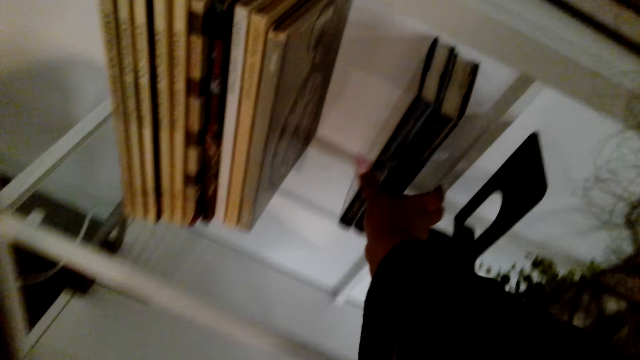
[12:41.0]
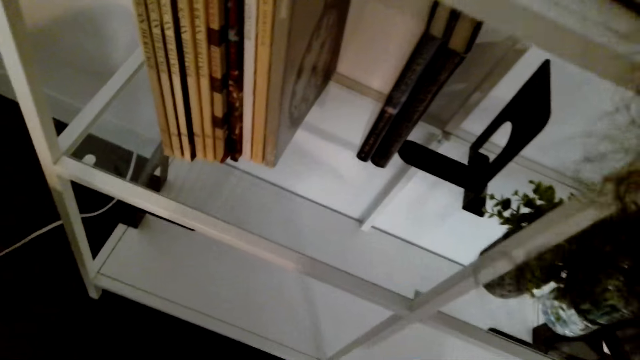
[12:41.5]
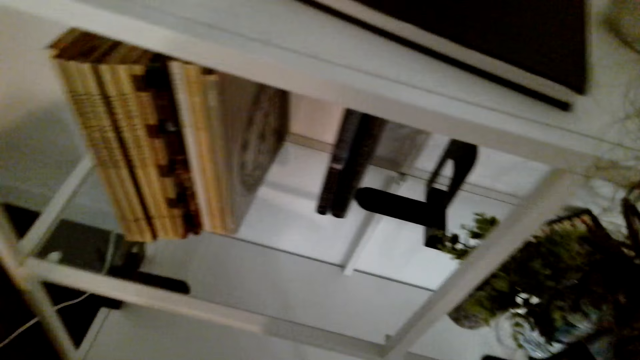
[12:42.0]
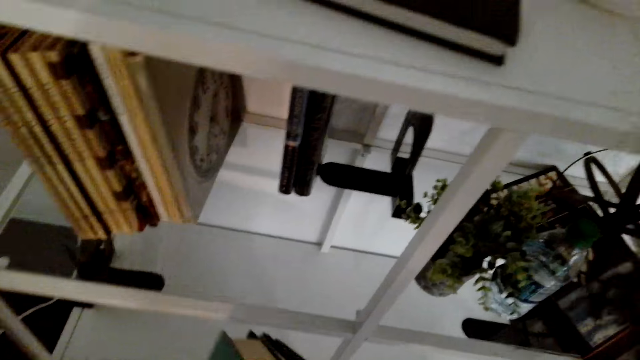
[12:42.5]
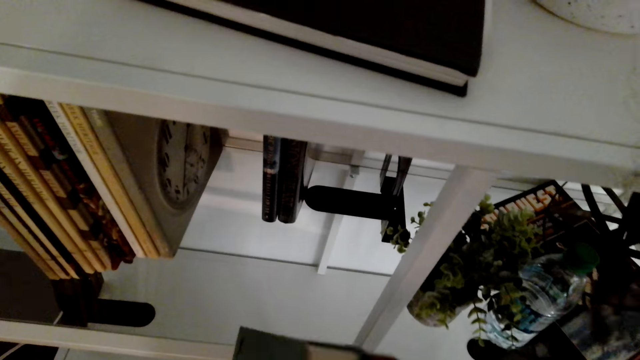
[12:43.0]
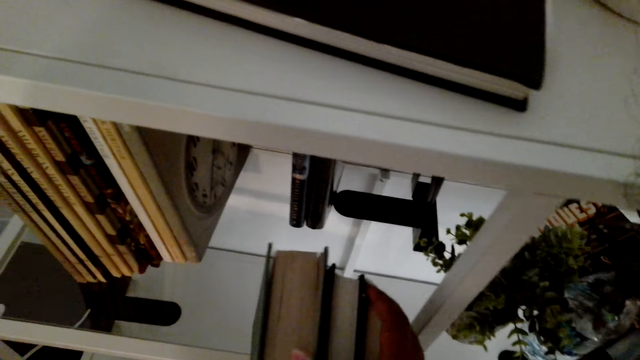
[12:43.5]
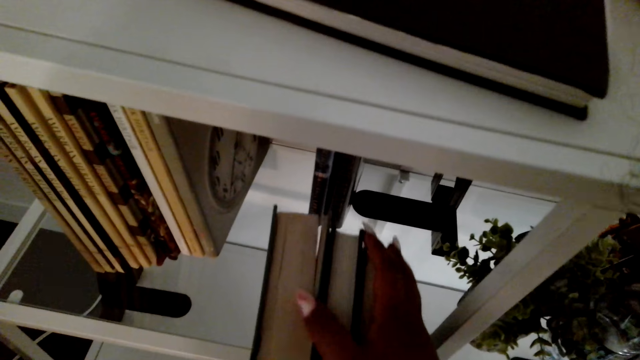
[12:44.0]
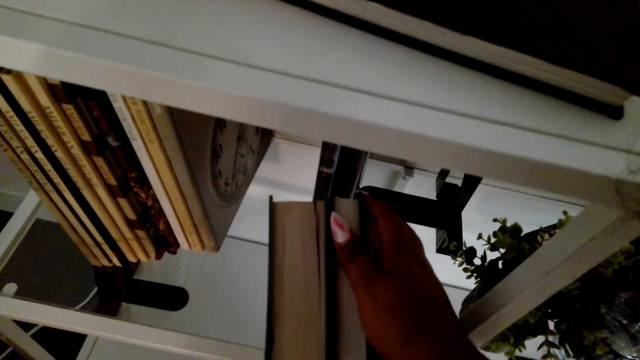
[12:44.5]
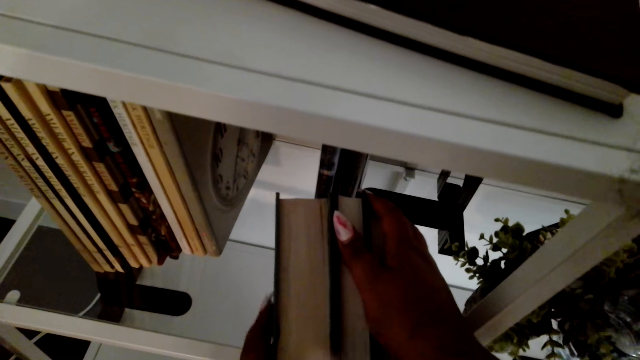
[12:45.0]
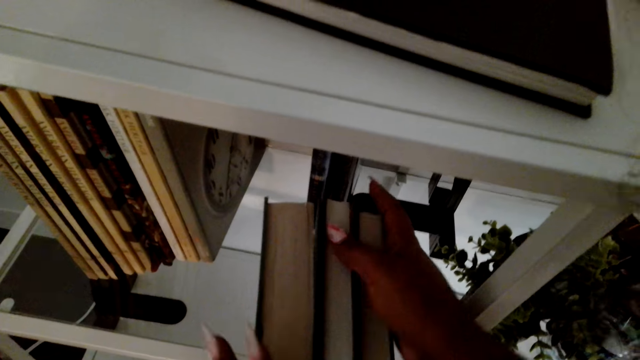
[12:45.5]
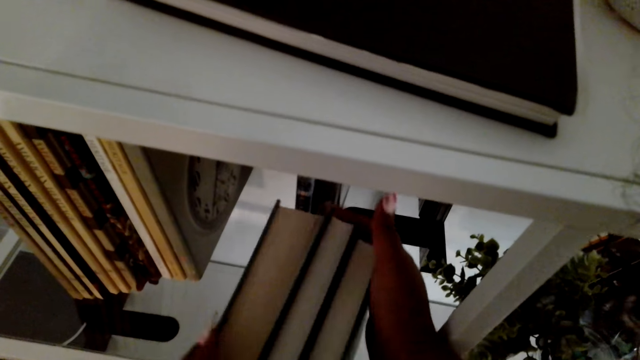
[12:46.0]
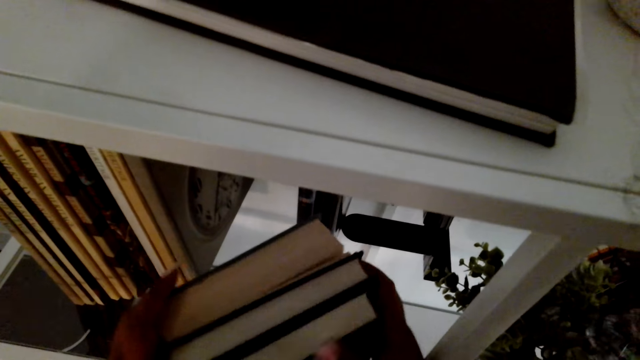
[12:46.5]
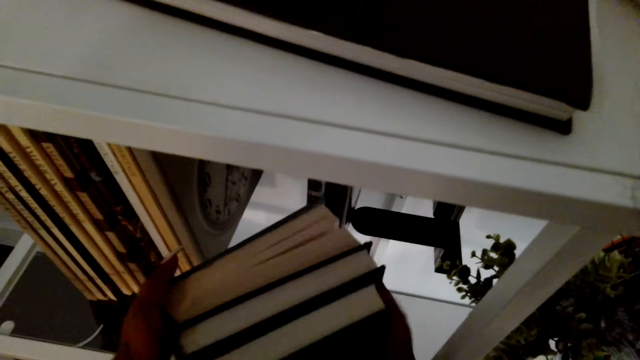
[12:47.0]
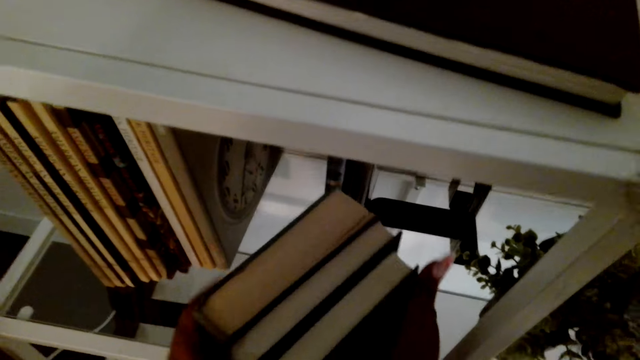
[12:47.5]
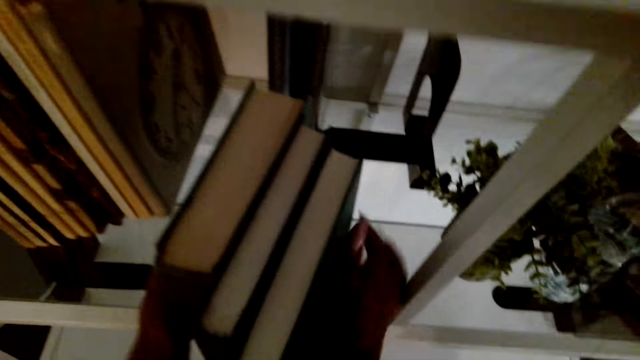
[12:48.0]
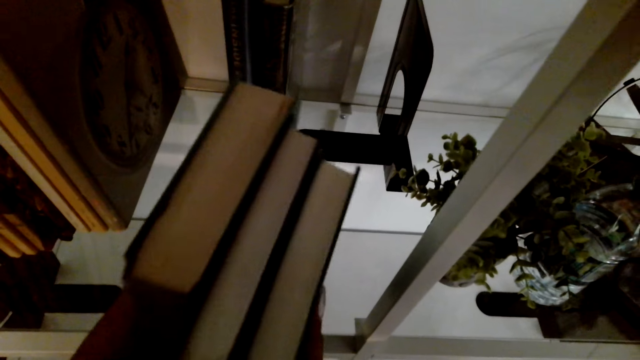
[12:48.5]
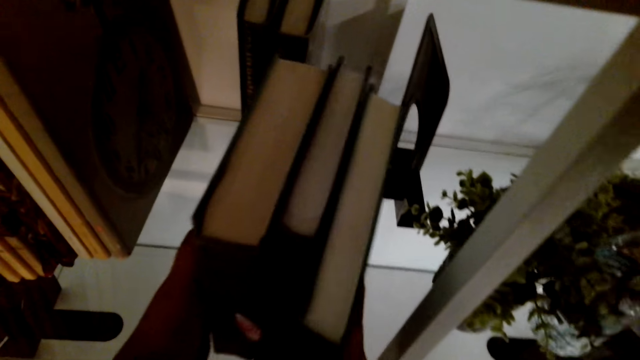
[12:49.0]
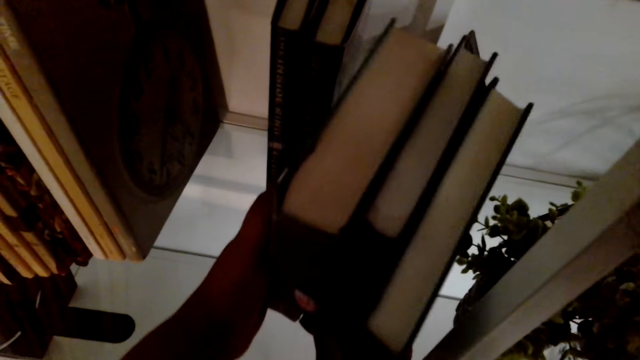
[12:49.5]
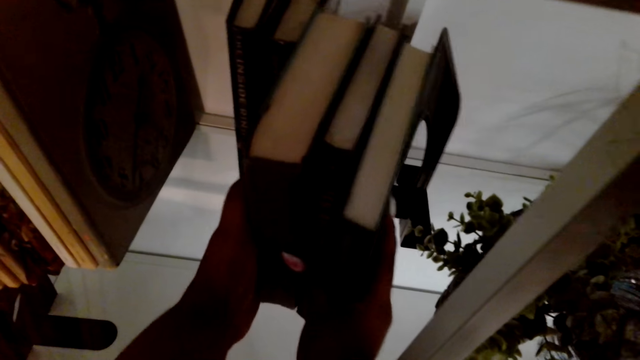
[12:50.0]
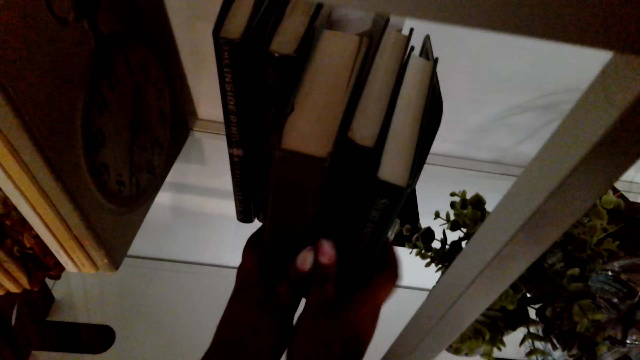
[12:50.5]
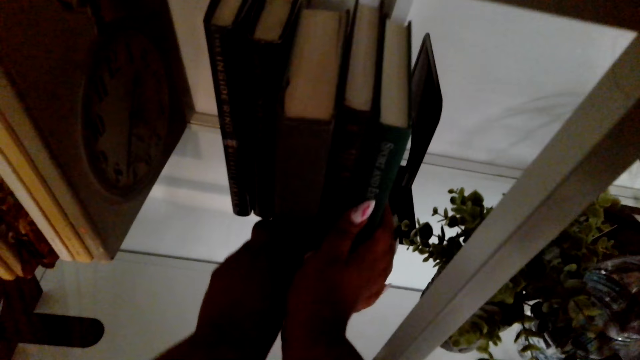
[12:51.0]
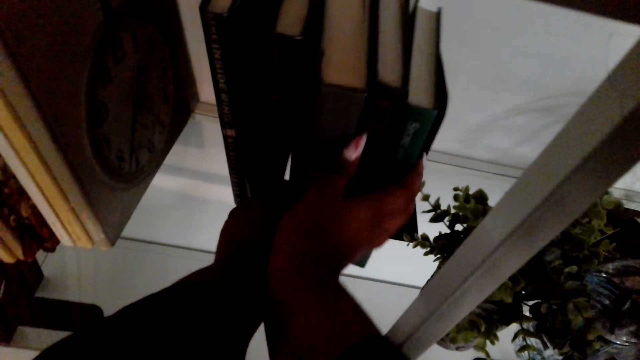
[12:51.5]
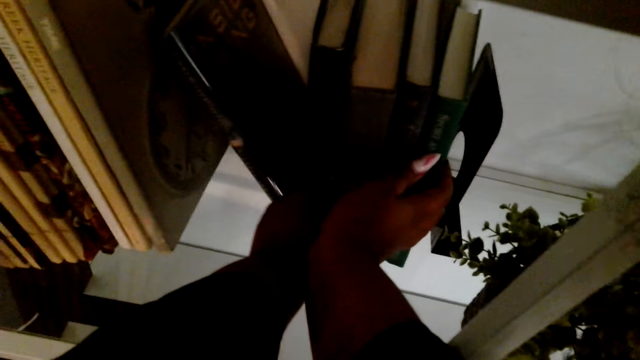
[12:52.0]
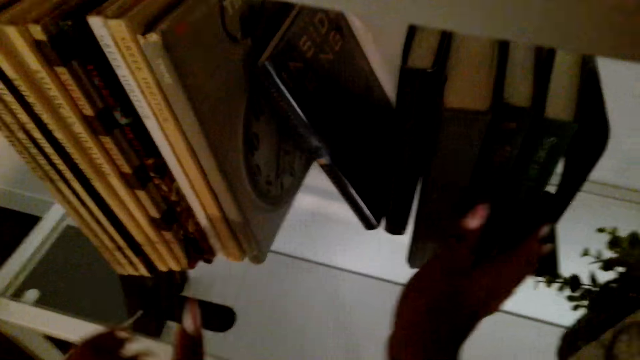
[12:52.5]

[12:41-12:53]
The camera wearer places books in the shelf. They put the books in the bookcase.

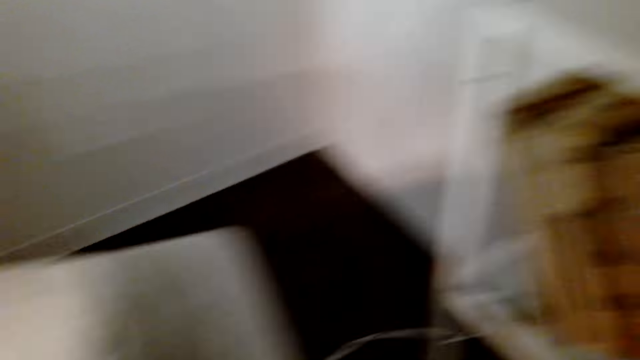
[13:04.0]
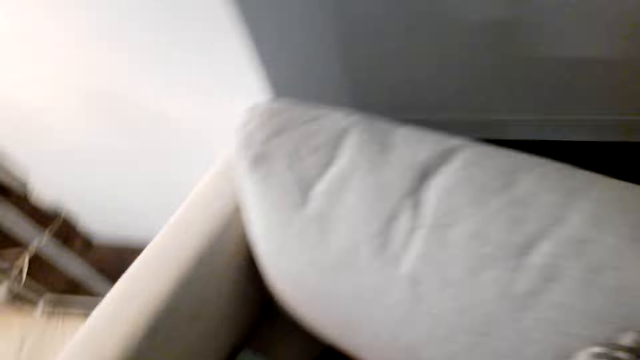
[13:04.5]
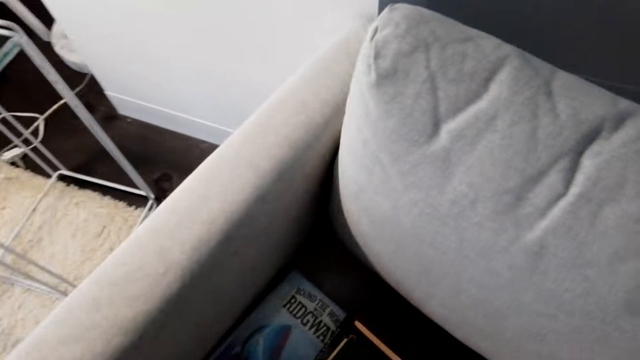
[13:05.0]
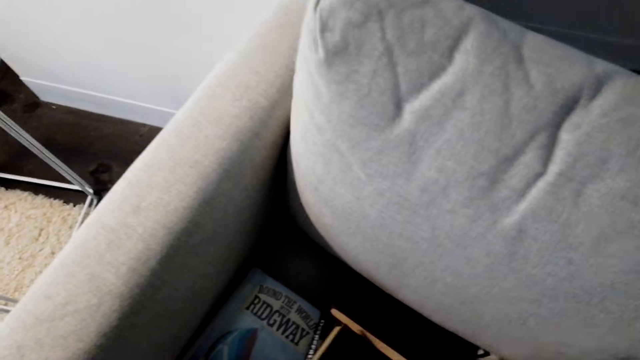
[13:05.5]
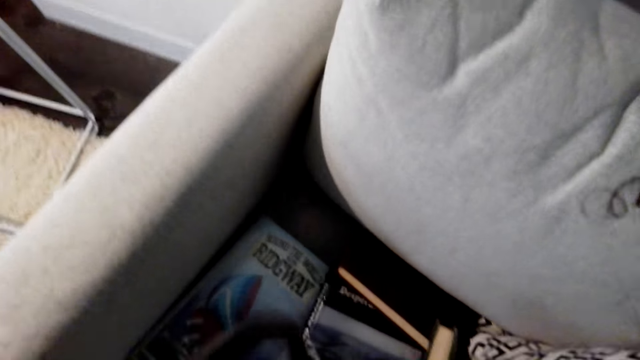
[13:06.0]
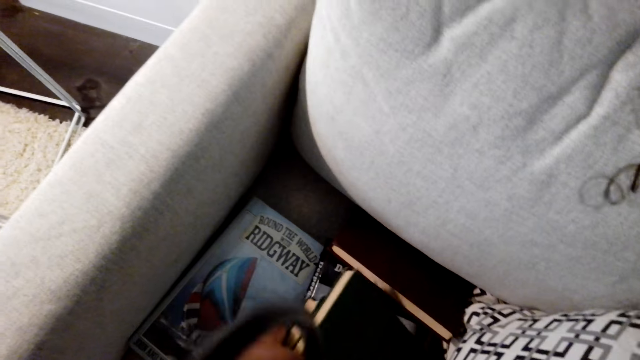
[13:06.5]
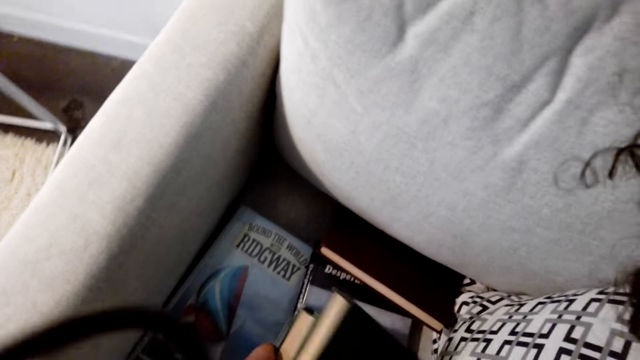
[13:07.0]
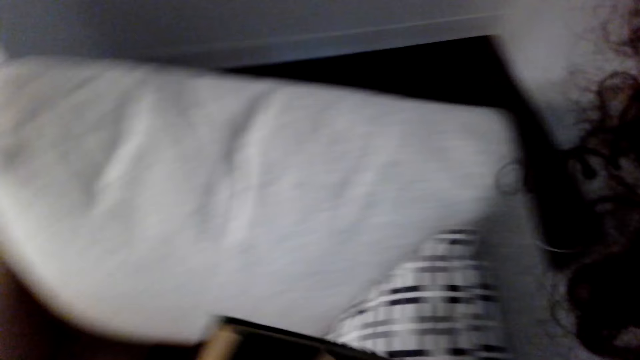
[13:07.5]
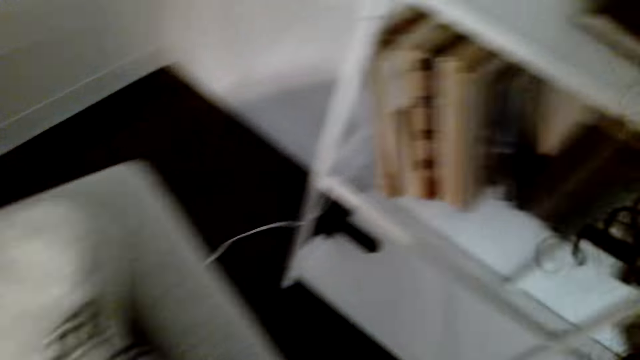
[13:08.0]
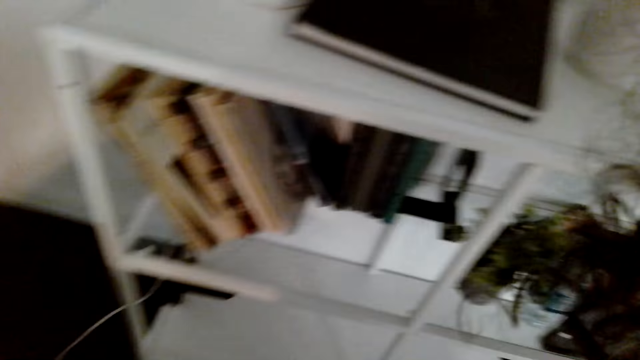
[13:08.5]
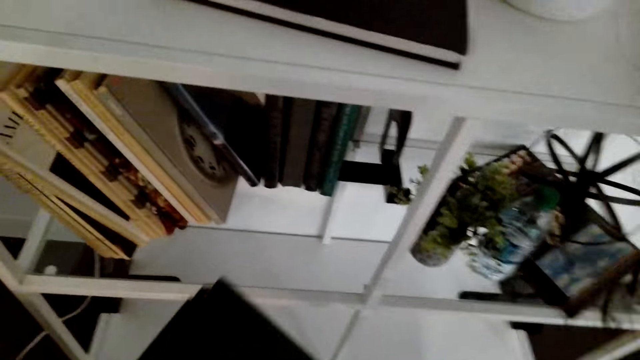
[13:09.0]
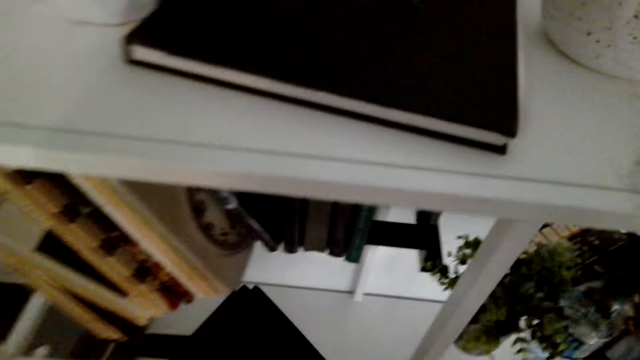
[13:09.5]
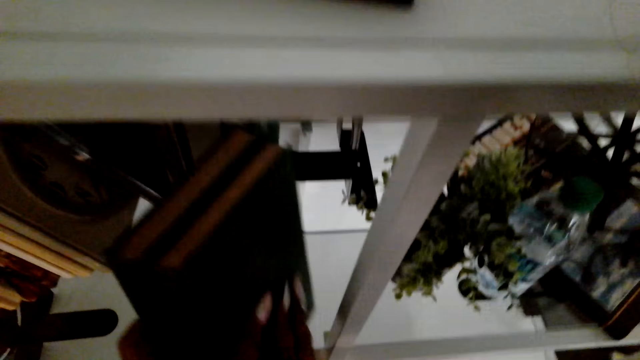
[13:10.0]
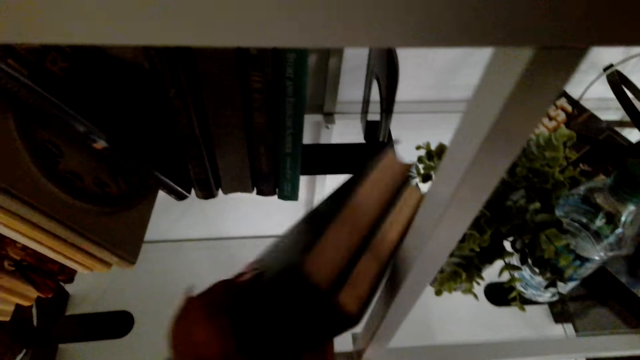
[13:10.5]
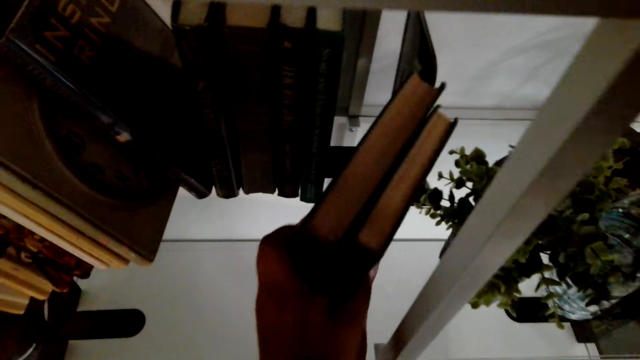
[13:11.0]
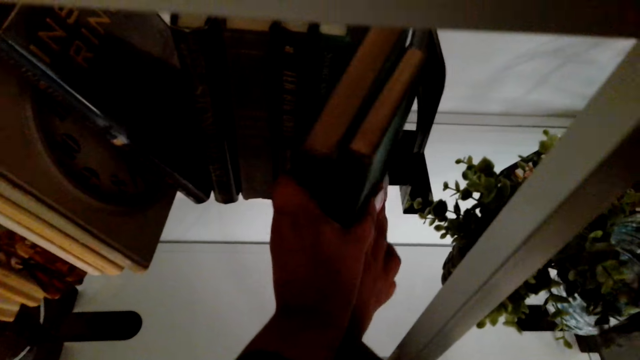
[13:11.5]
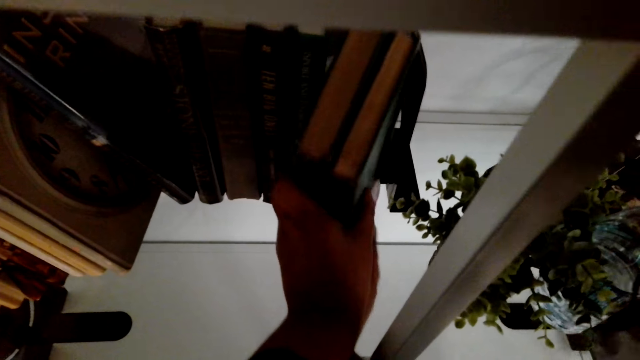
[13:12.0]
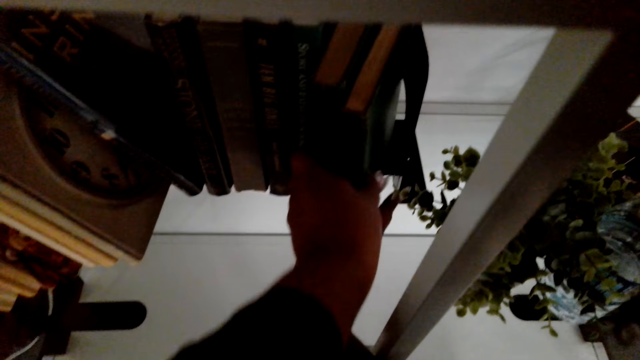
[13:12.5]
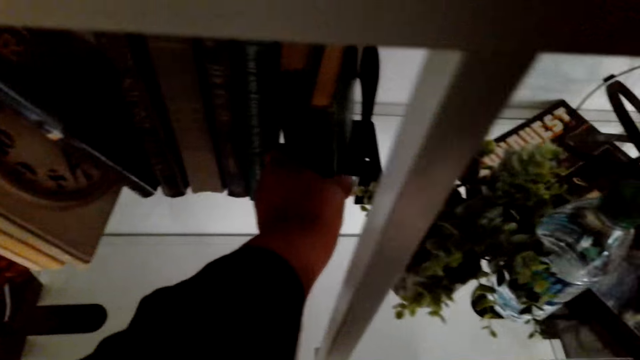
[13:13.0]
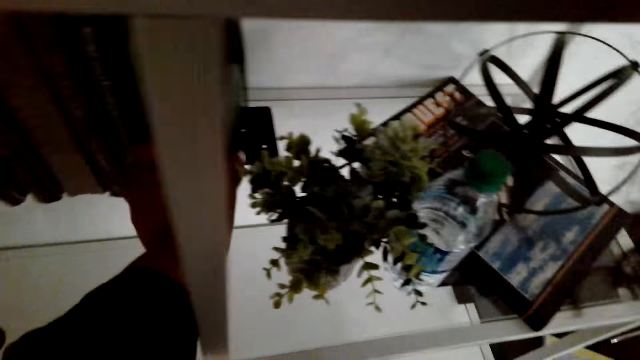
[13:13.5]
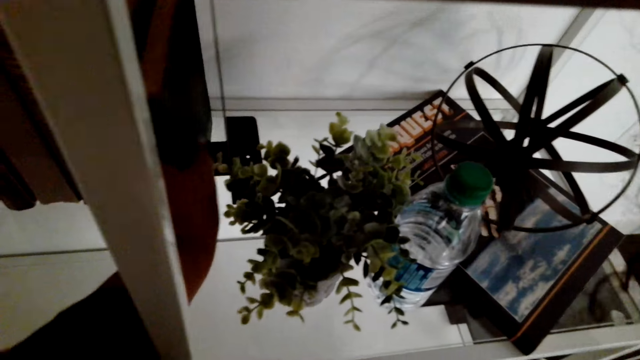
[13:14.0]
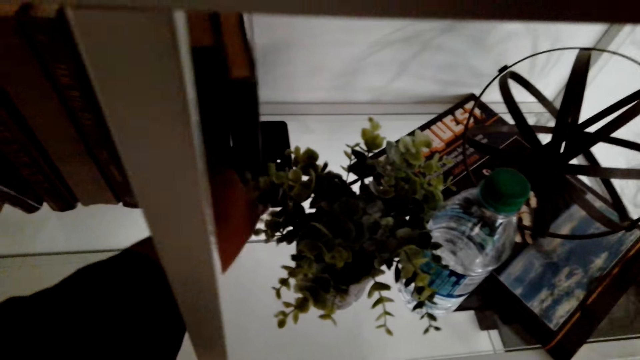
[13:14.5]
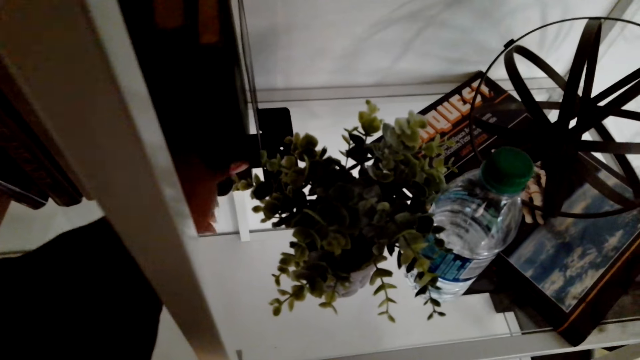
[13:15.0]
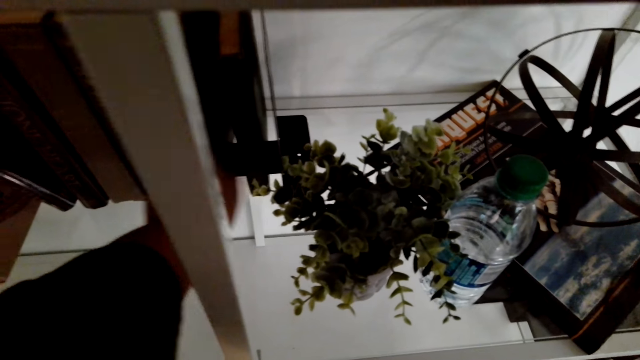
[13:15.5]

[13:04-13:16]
The camera wearer holds books in the shelf. They turn around the room. They pick the books from the shelf. They arrange the books on the chair. They place the books in the shelf.
